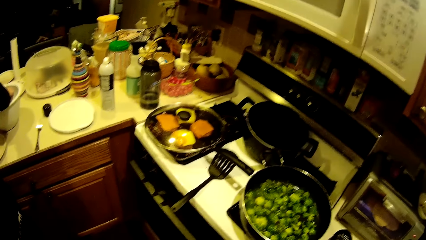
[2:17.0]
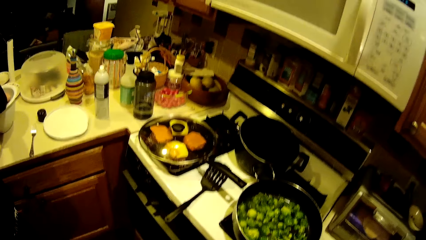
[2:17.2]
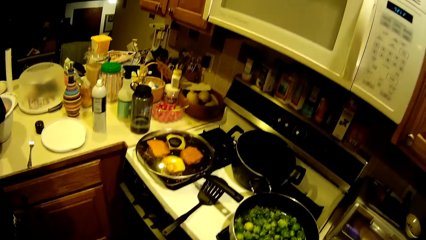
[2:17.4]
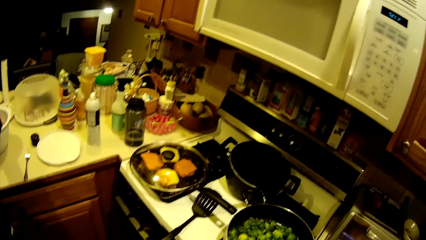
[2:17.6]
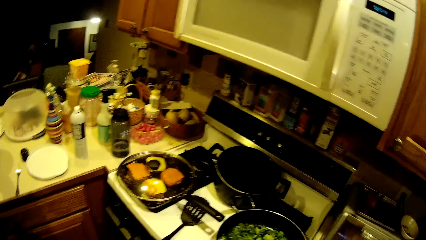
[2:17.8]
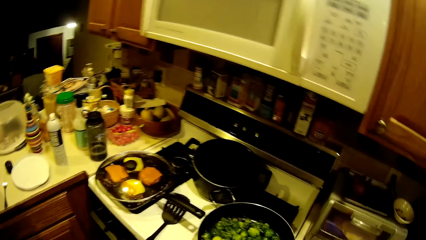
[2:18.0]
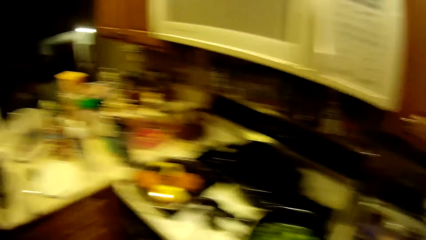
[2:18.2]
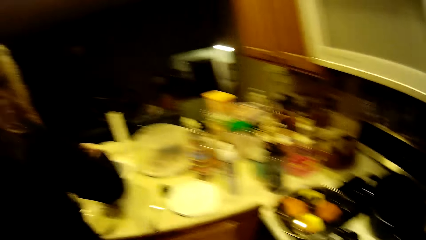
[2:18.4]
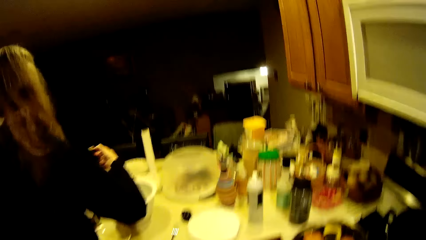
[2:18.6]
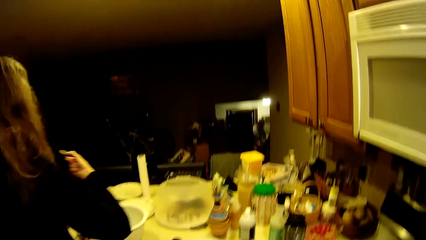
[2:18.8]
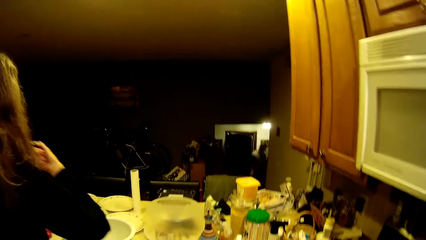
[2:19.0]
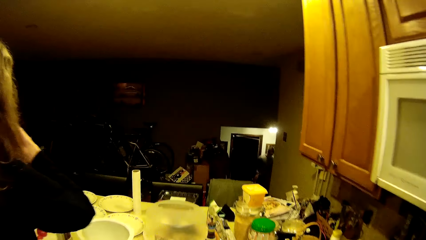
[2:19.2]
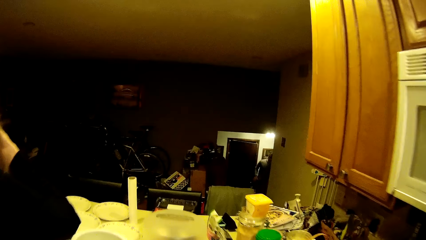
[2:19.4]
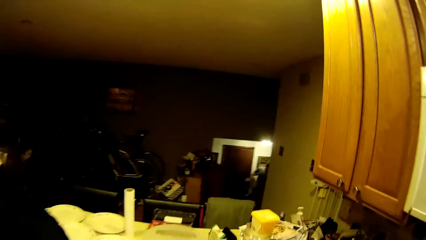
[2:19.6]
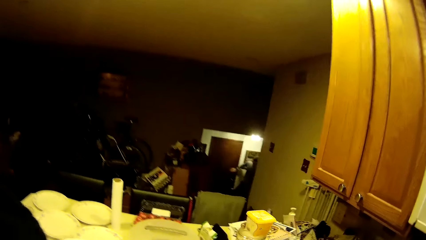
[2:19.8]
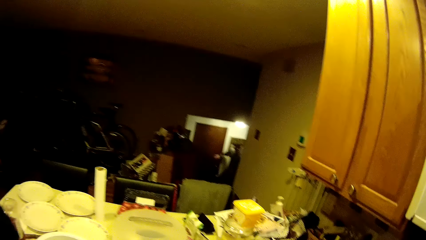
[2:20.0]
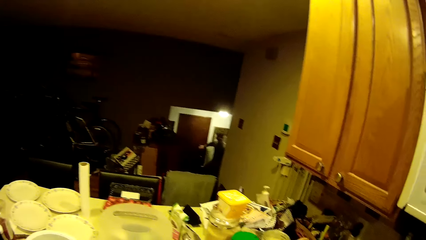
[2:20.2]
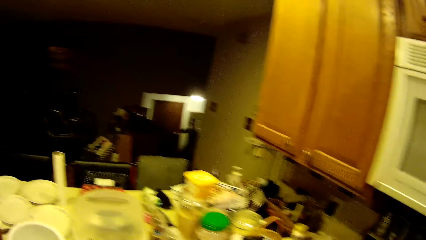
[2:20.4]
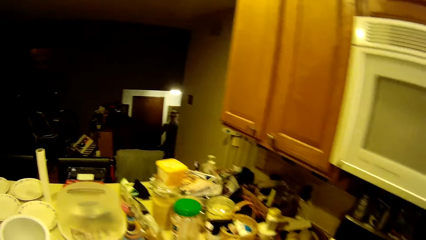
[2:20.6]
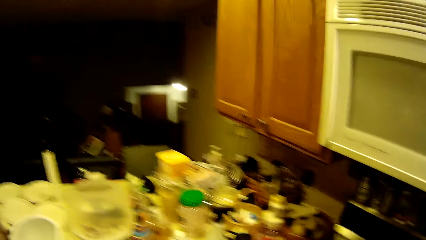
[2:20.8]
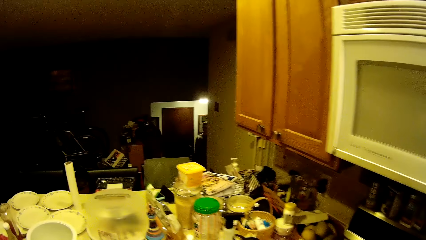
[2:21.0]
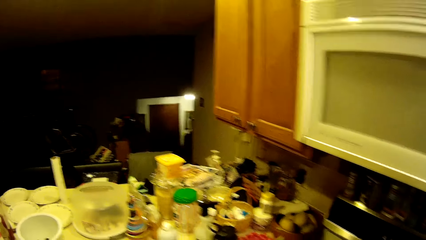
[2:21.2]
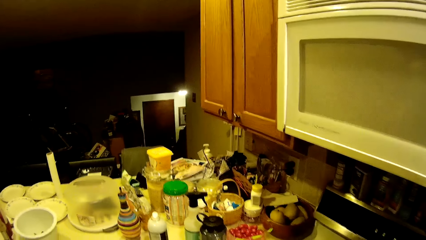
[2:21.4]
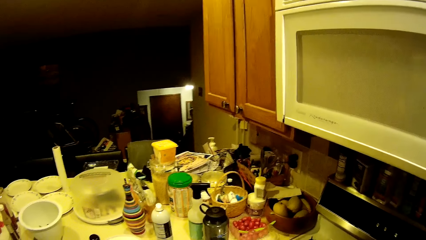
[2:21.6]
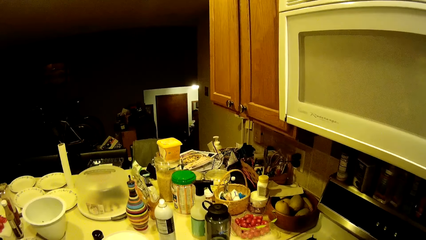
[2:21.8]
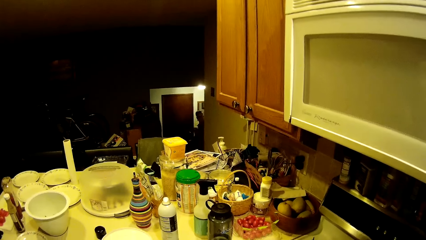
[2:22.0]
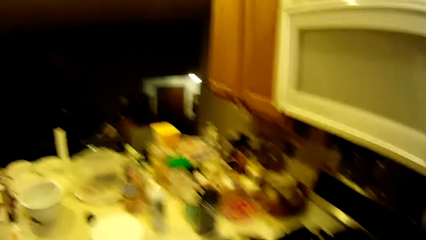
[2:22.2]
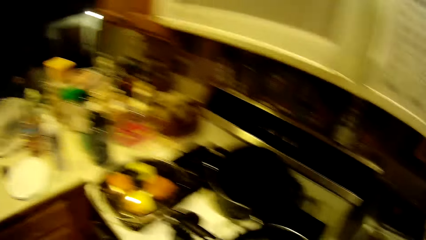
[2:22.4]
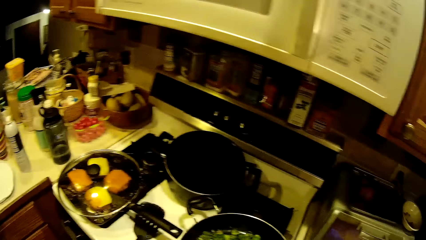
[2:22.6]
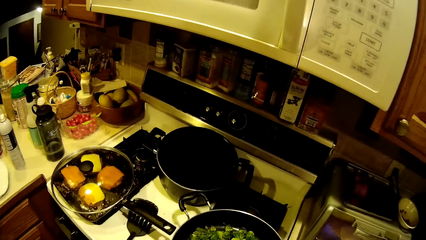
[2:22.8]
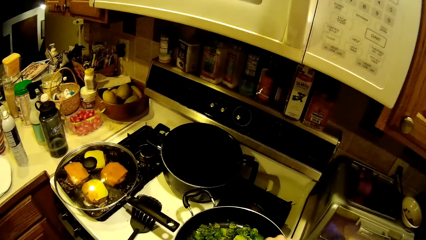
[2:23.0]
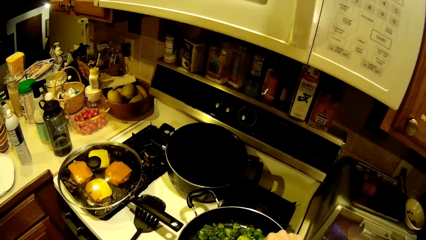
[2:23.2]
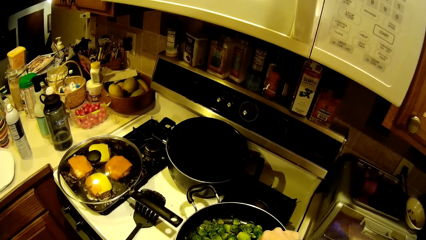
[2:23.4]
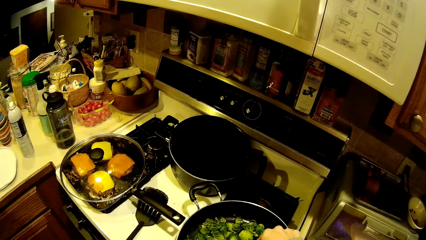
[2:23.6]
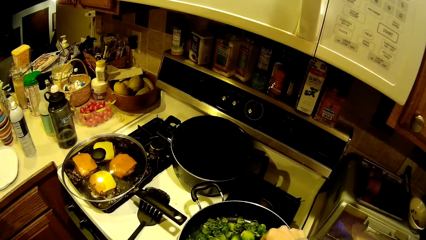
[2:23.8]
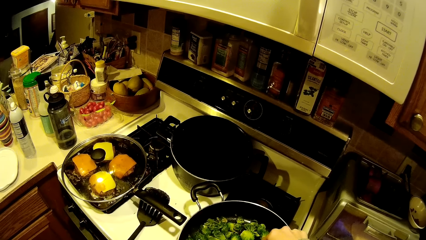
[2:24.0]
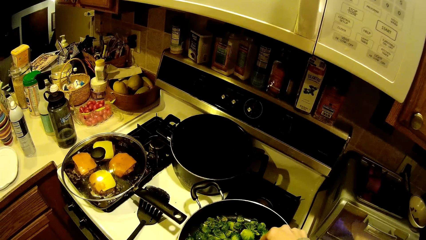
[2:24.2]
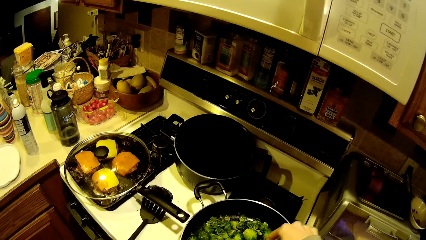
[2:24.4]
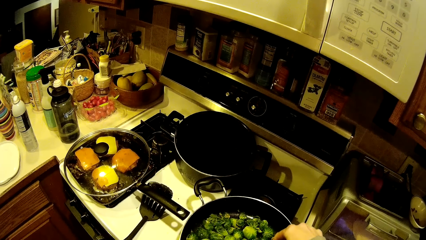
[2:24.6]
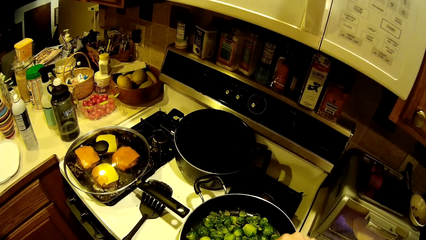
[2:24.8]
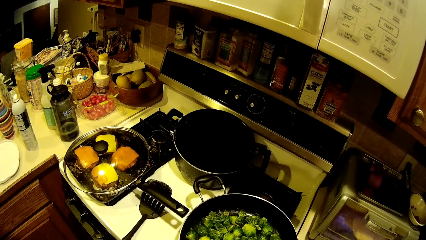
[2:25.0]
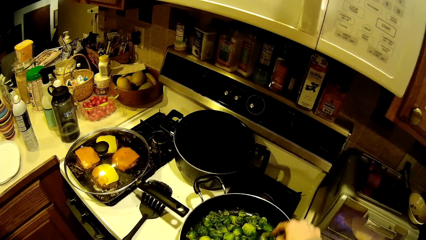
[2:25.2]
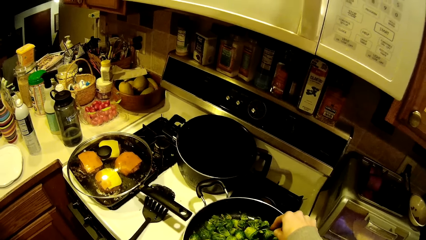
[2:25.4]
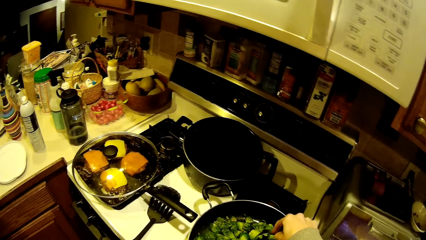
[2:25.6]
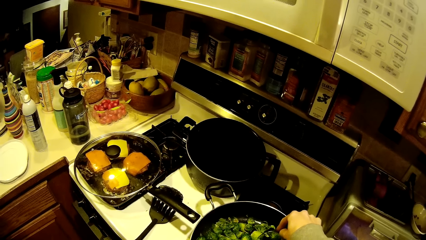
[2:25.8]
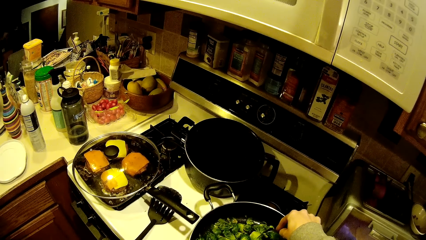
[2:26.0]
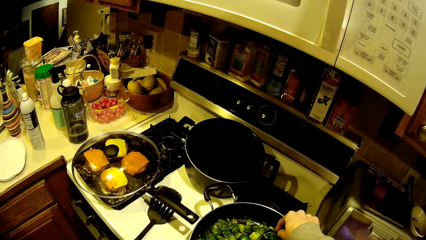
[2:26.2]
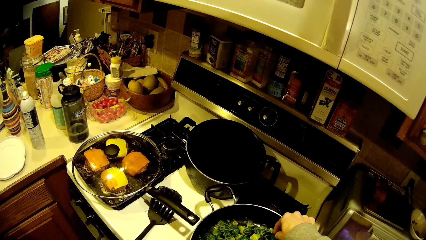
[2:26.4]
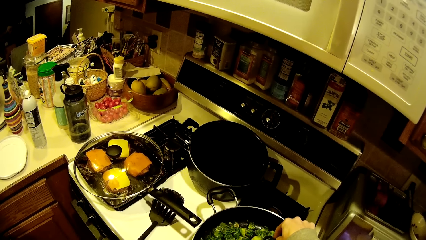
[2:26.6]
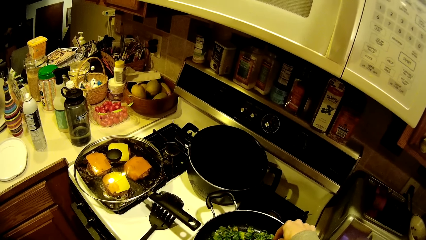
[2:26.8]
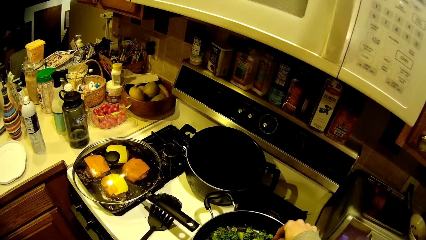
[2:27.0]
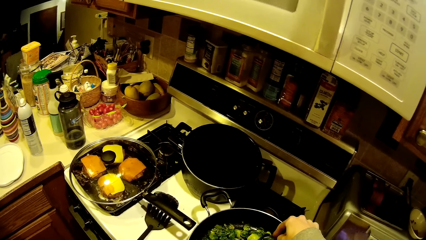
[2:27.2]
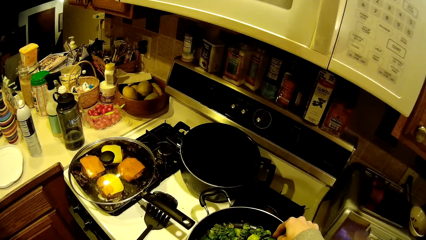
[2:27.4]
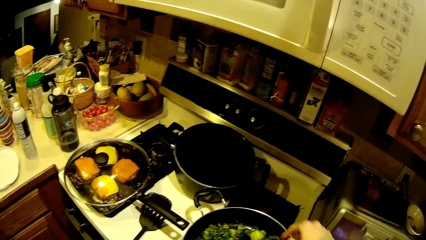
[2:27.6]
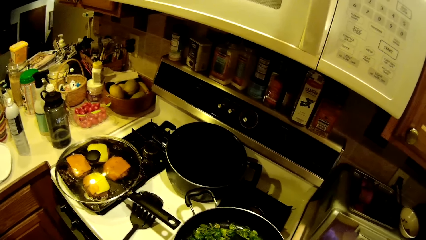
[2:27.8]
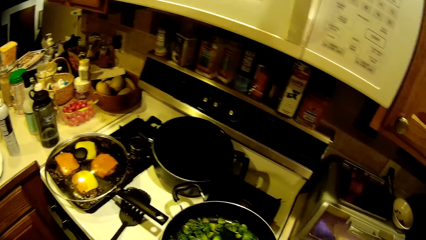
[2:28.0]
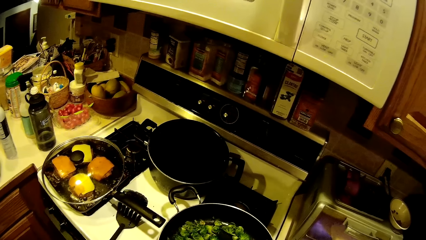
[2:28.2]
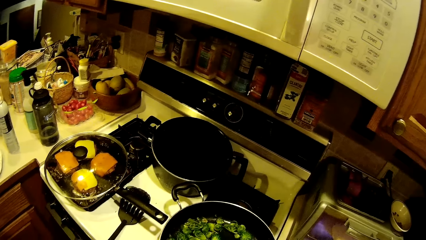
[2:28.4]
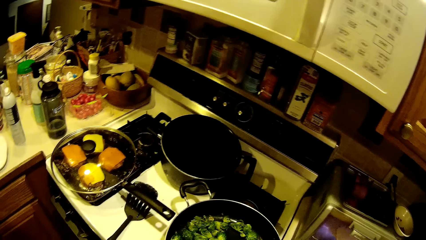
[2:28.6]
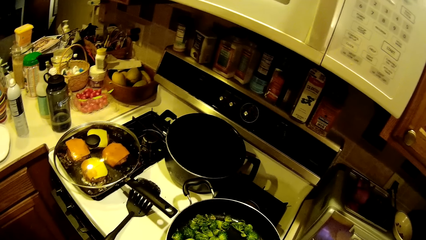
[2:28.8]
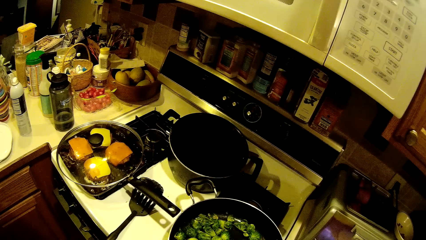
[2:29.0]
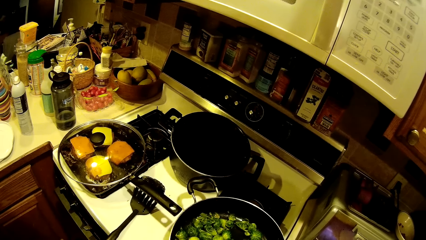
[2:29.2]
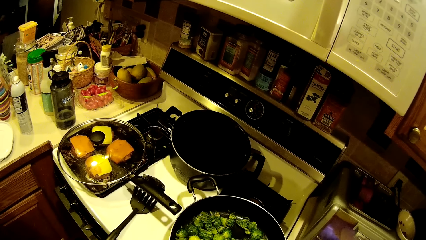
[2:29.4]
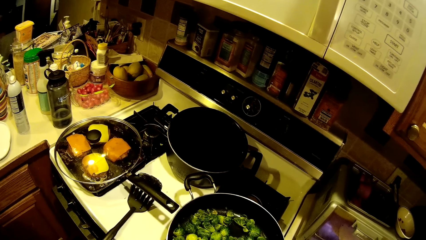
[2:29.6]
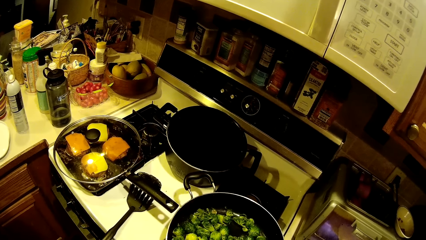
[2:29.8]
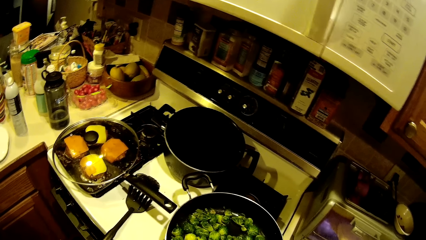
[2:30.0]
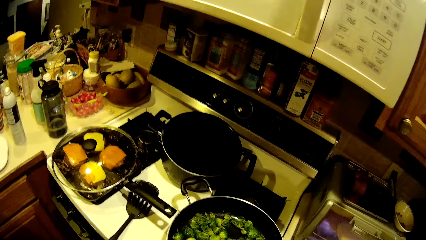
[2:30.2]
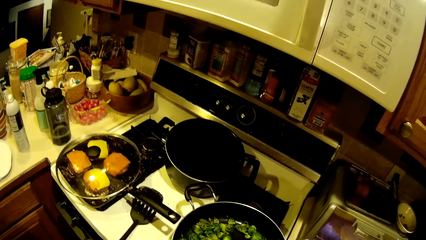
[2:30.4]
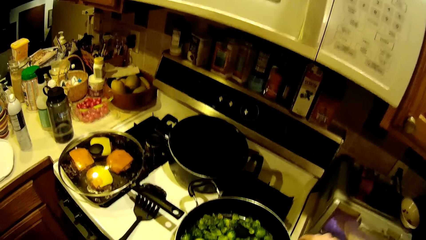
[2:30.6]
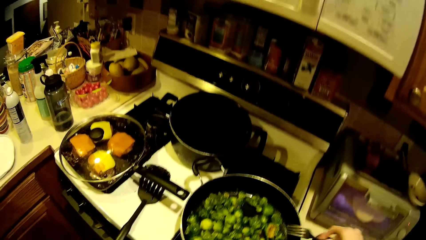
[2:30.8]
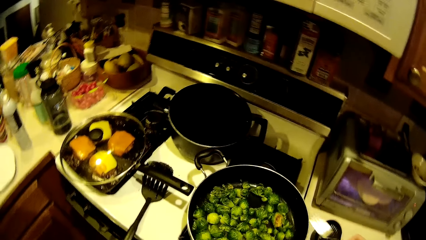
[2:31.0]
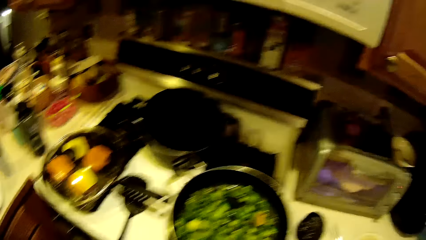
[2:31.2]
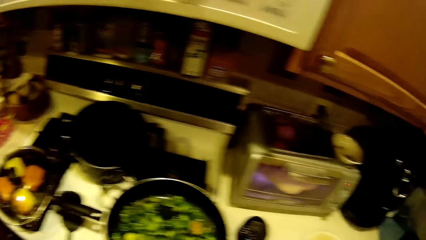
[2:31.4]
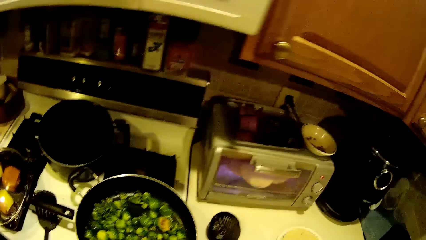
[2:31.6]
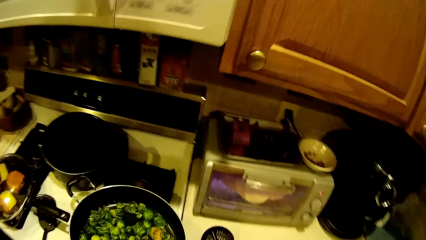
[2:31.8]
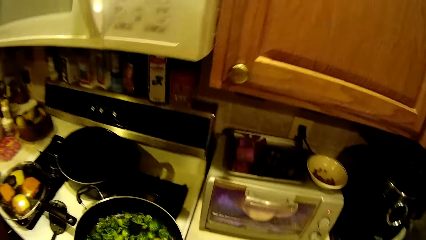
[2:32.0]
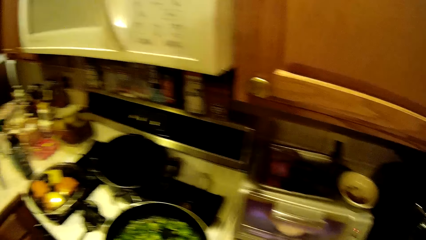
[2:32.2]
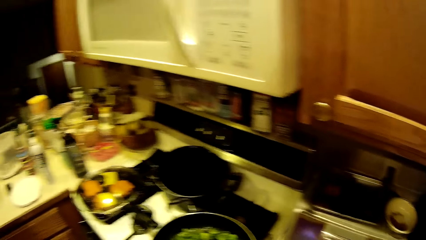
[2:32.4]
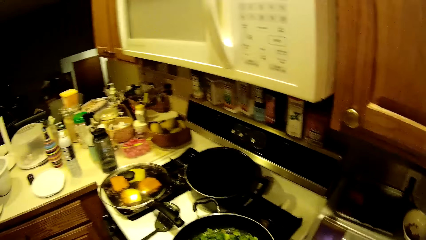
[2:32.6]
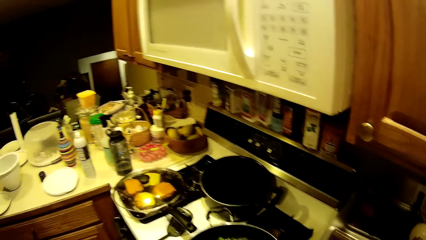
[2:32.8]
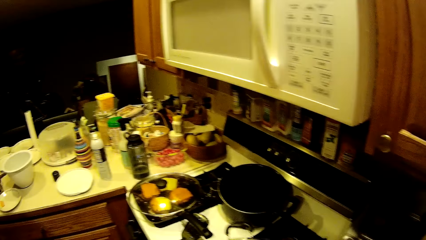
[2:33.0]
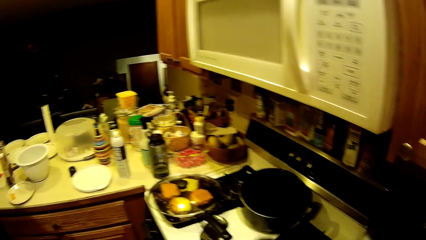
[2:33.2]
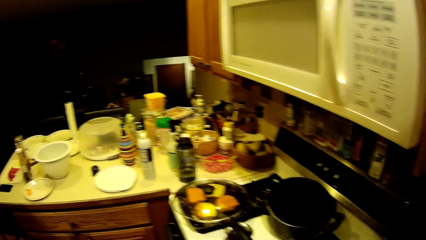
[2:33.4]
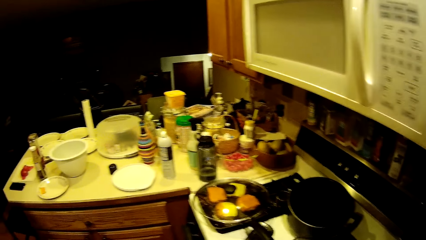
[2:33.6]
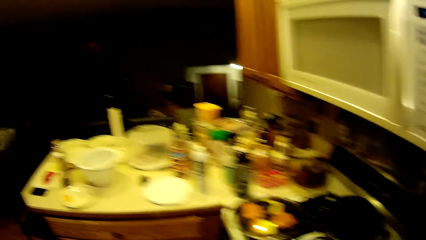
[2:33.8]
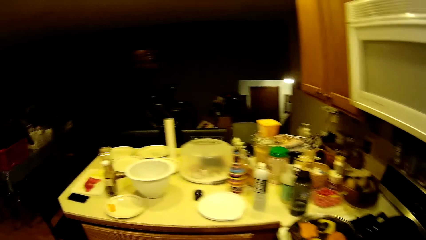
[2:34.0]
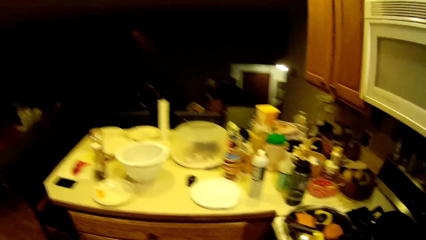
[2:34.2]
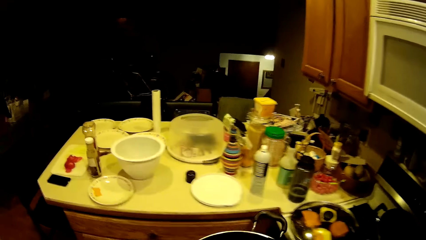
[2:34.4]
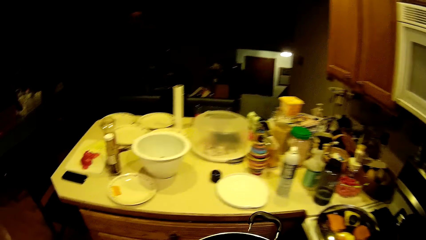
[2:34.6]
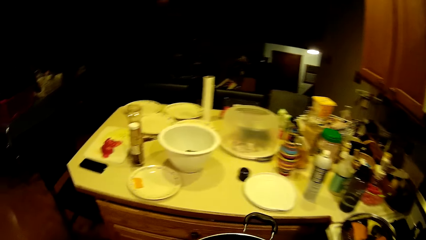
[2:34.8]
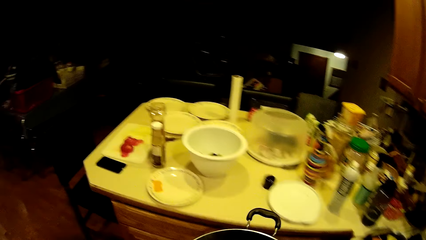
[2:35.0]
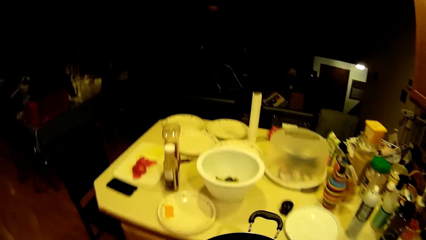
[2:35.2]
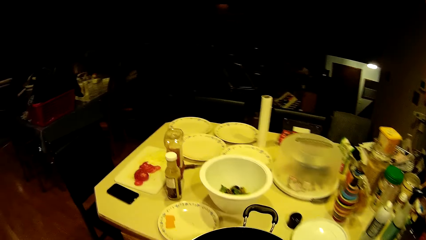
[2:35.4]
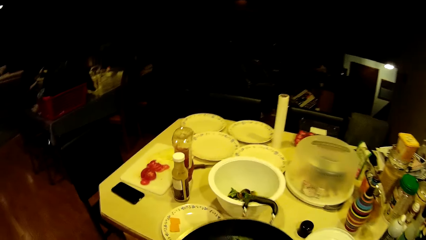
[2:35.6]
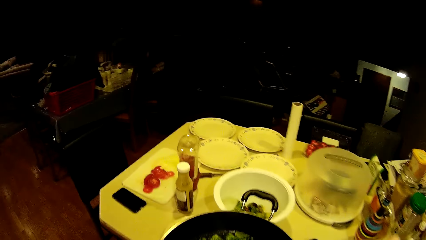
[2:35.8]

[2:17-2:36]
The camera wearer interacts with the lady. They mix the food in the cookware with the perforated serving spoon. They take the cooking pan. They carry the cookware to the slab.
